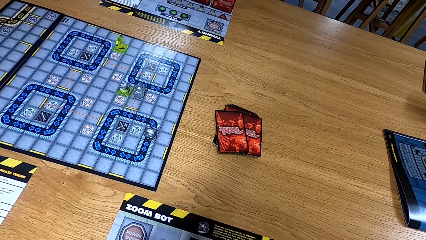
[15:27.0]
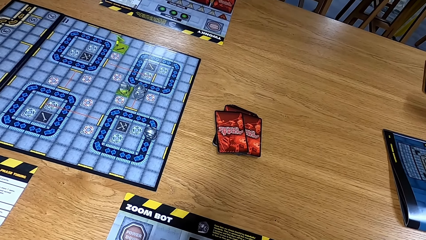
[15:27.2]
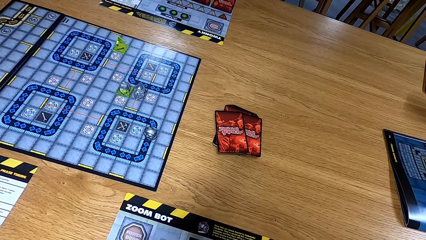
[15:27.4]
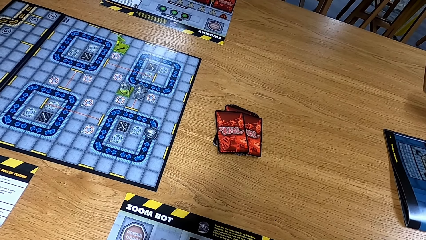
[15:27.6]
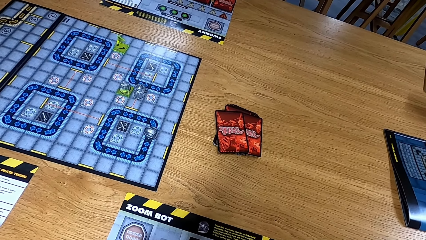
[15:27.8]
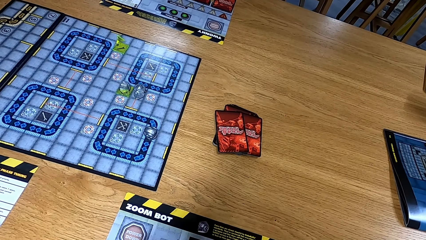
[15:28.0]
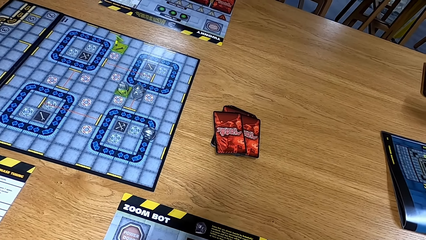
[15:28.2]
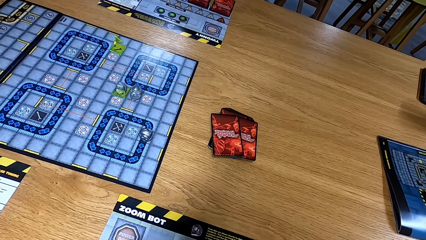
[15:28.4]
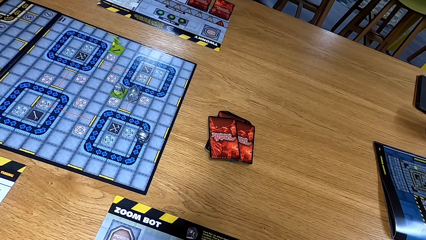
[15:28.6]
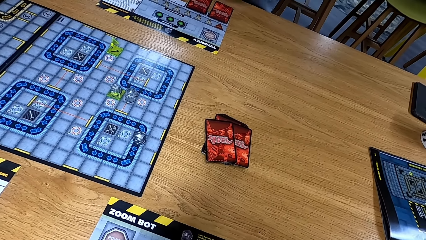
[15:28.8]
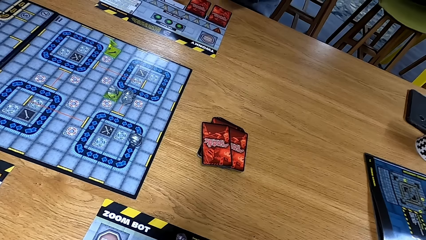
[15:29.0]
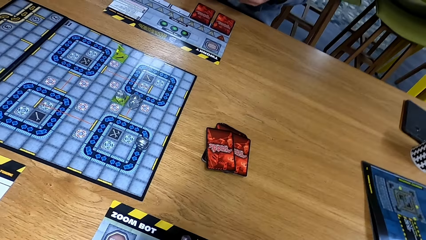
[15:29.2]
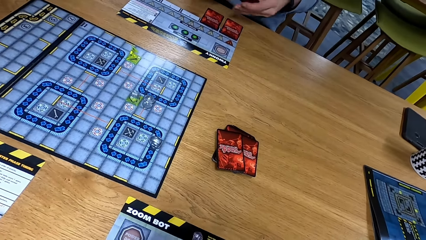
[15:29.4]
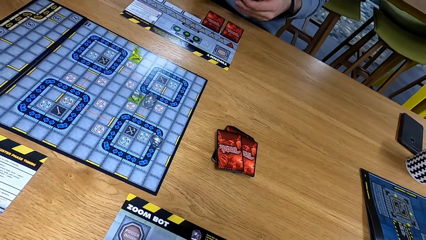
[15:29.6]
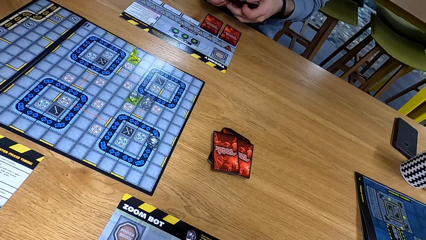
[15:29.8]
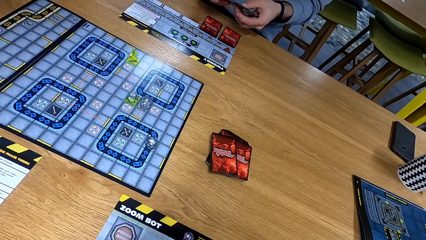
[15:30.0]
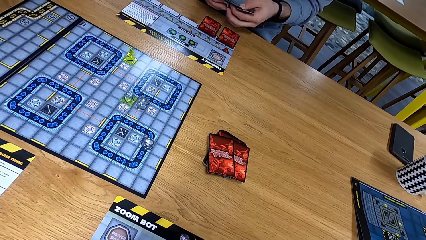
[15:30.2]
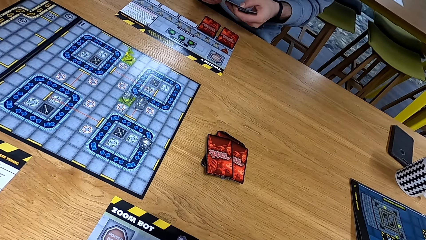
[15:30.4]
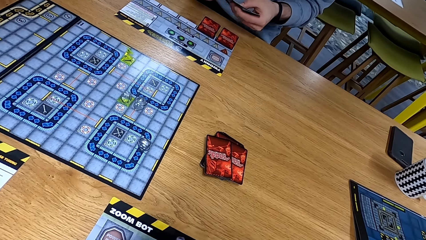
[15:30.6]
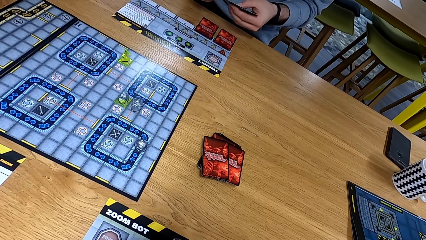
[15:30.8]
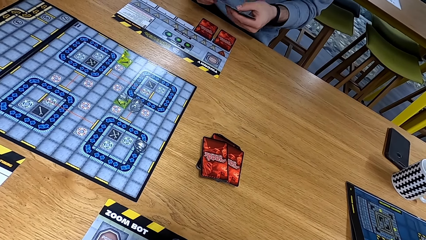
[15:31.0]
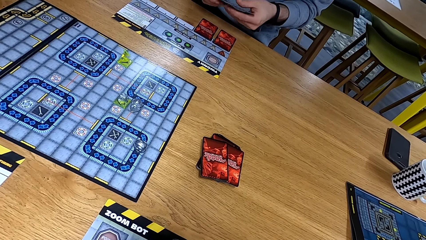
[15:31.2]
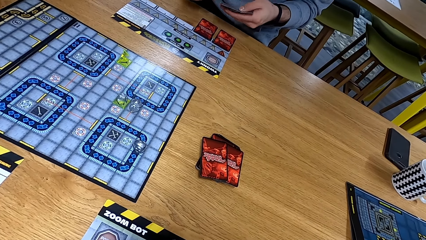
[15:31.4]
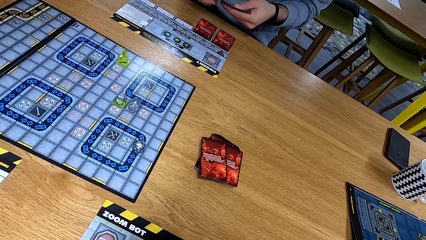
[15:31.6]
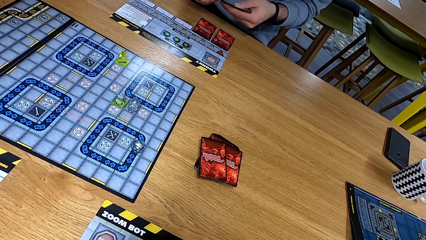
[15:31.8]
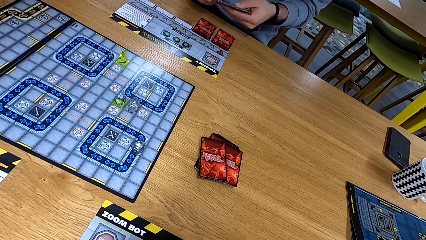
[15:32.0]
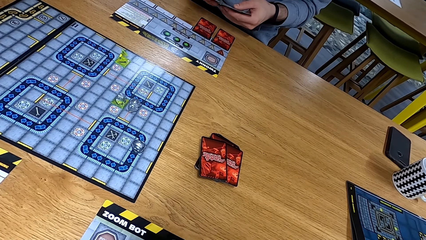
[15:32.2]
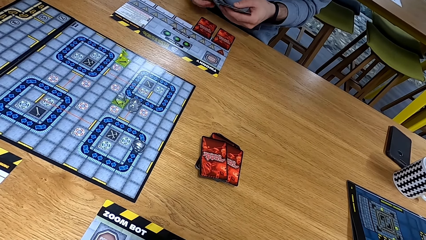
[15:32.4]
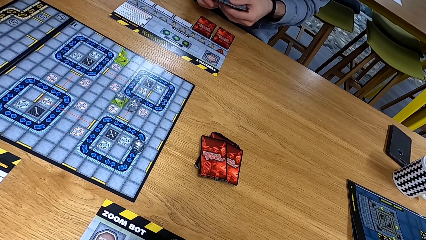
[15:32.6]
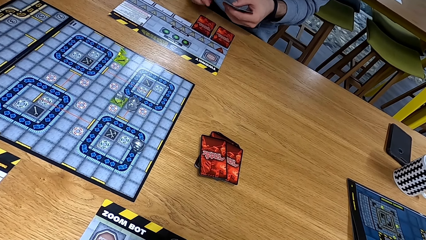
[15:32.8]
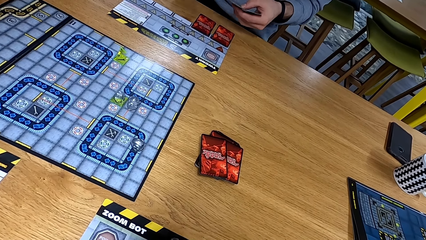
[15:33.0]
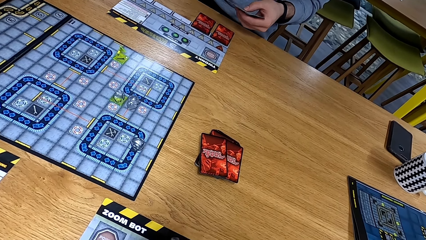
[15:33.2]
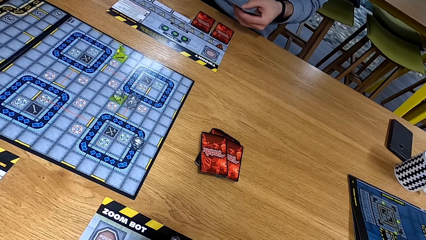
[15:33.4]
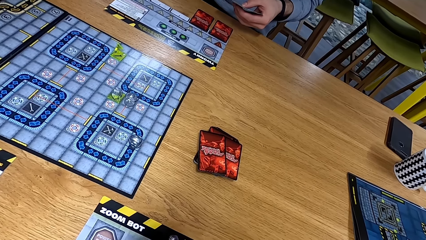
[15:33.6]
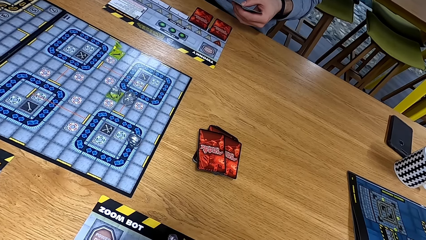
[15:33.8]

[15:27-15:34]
The camera wearer looks at the table. A person arranges the cards on the table.

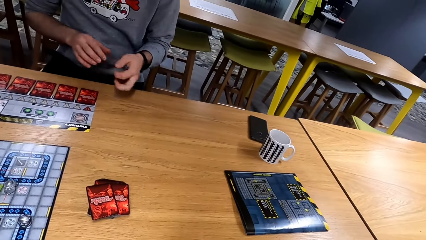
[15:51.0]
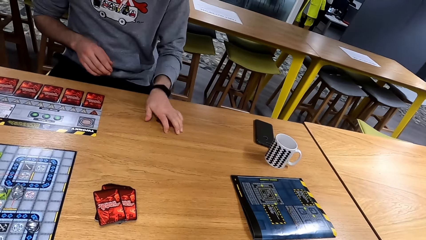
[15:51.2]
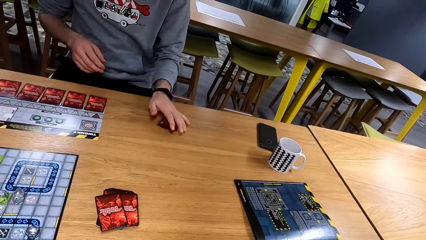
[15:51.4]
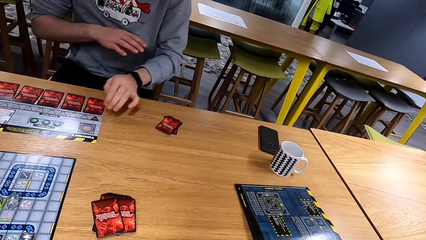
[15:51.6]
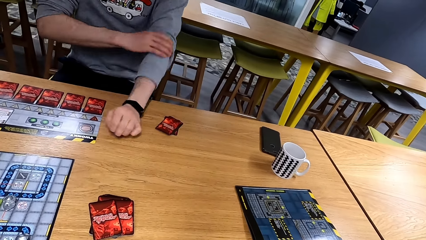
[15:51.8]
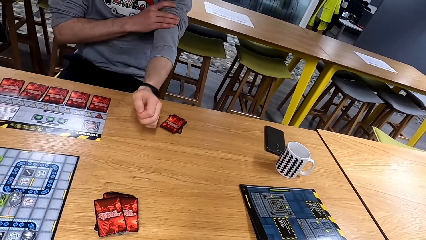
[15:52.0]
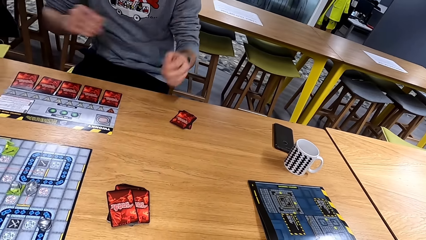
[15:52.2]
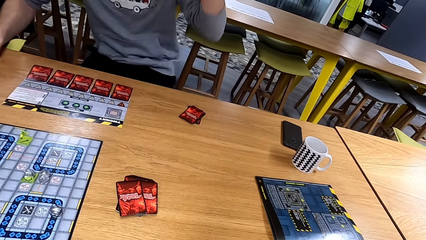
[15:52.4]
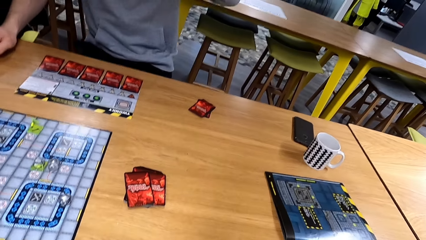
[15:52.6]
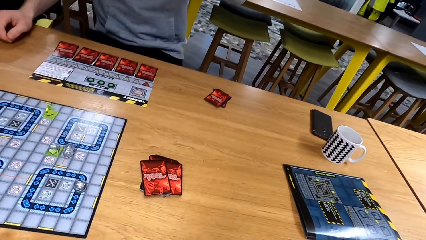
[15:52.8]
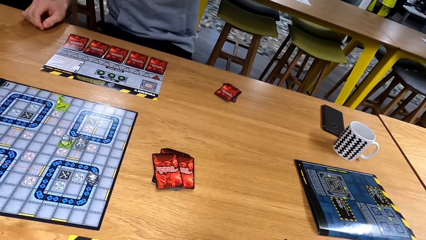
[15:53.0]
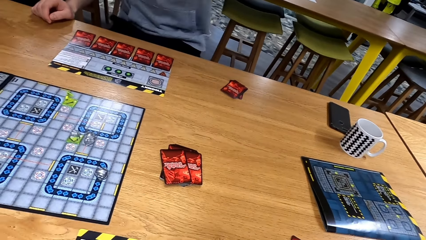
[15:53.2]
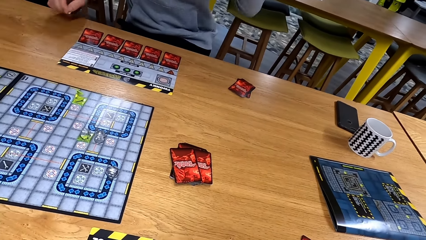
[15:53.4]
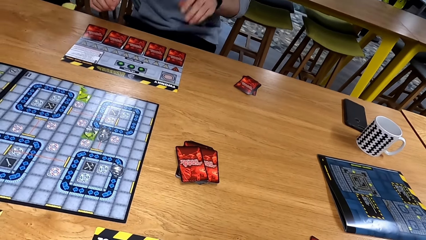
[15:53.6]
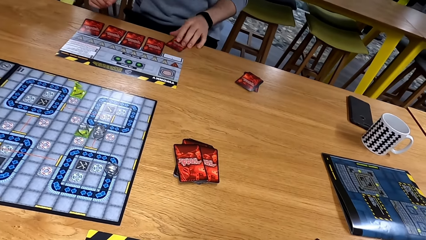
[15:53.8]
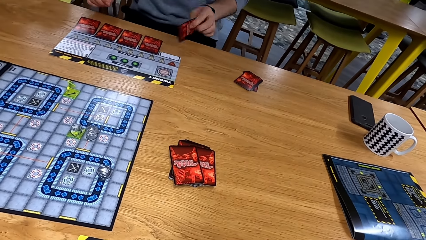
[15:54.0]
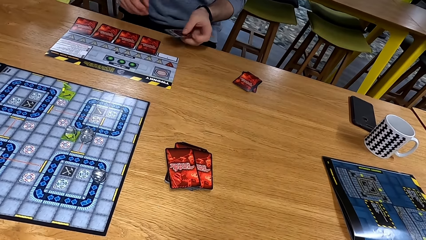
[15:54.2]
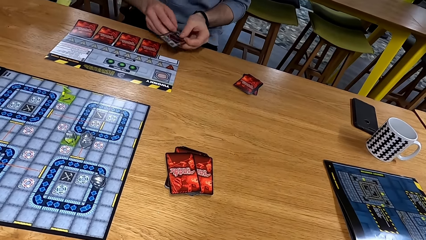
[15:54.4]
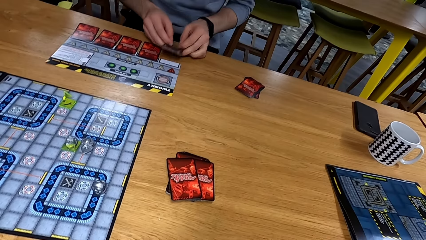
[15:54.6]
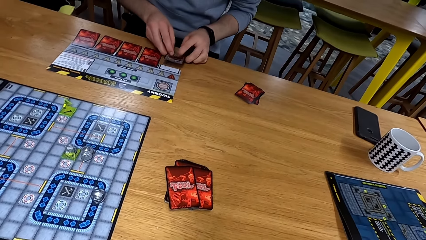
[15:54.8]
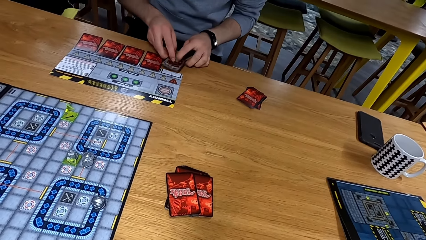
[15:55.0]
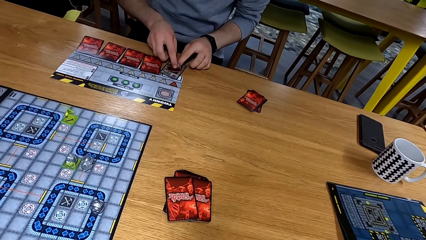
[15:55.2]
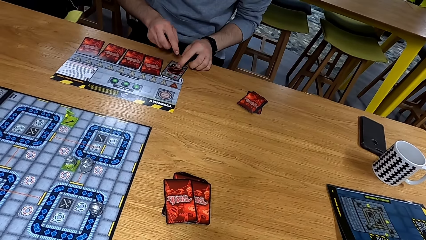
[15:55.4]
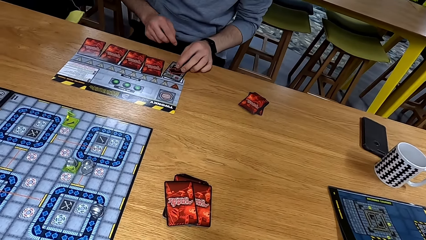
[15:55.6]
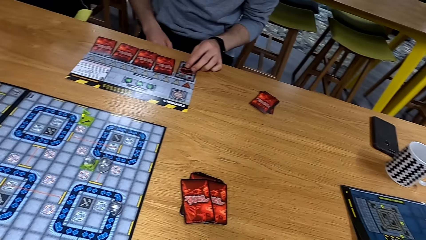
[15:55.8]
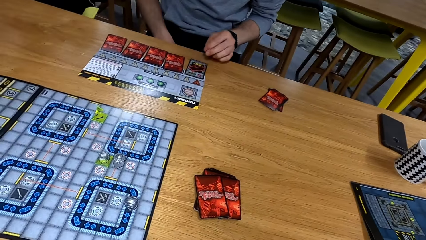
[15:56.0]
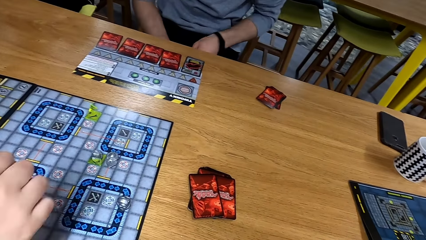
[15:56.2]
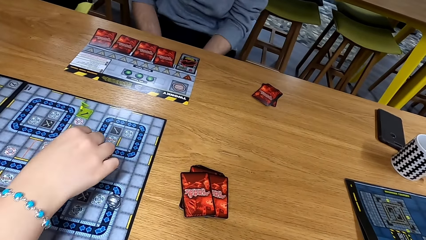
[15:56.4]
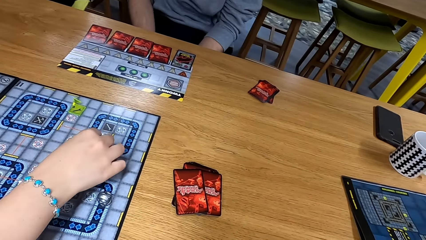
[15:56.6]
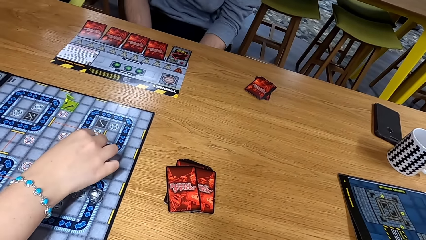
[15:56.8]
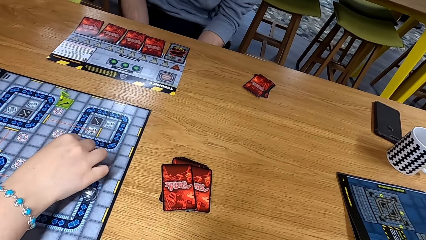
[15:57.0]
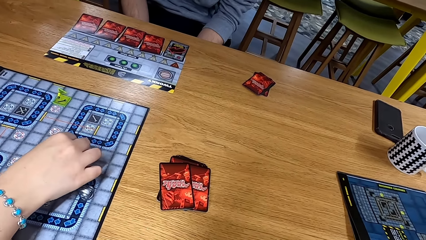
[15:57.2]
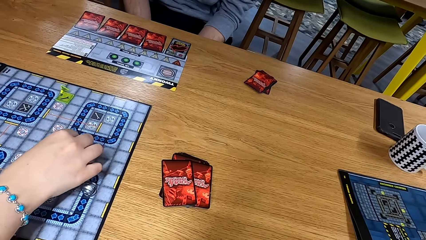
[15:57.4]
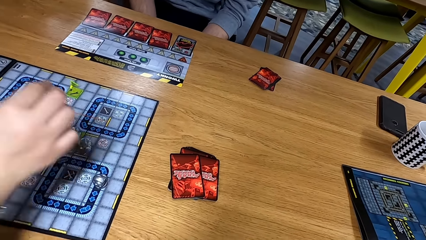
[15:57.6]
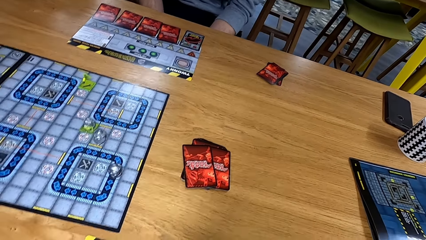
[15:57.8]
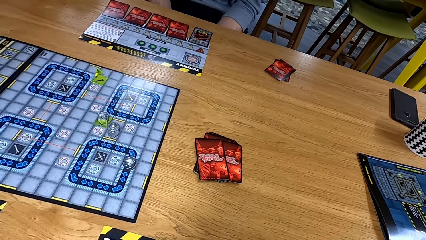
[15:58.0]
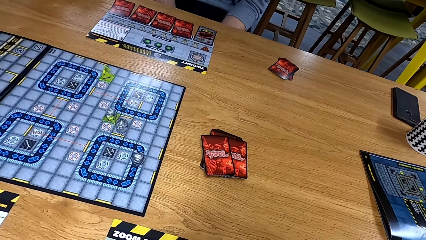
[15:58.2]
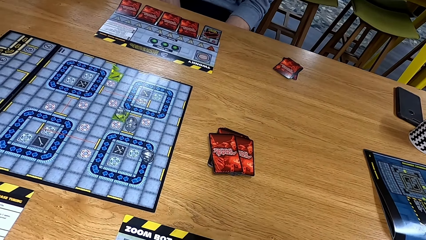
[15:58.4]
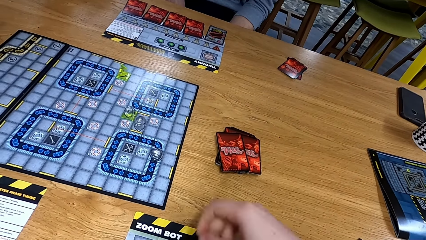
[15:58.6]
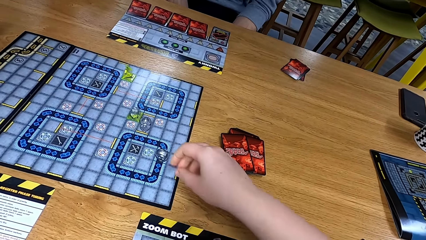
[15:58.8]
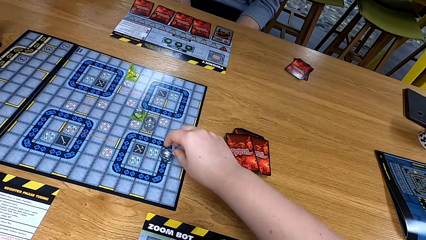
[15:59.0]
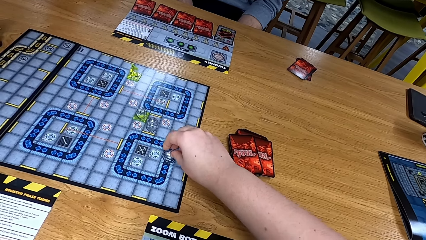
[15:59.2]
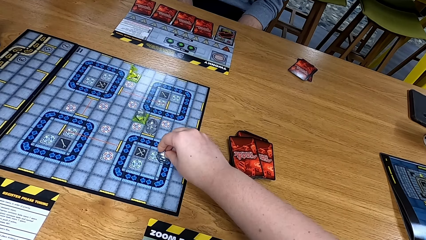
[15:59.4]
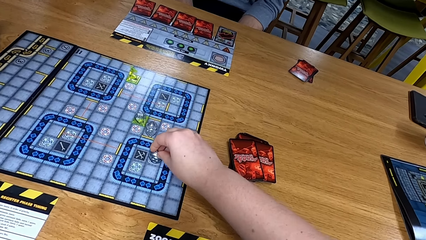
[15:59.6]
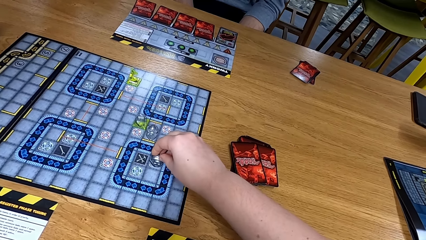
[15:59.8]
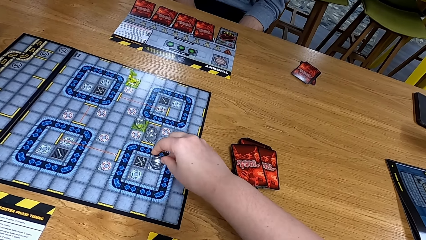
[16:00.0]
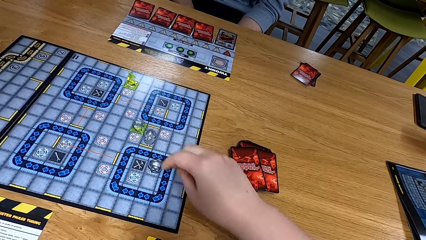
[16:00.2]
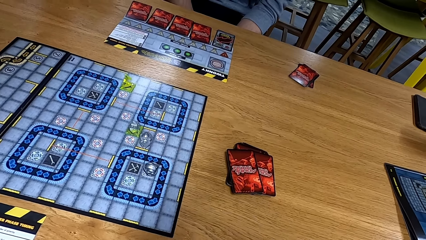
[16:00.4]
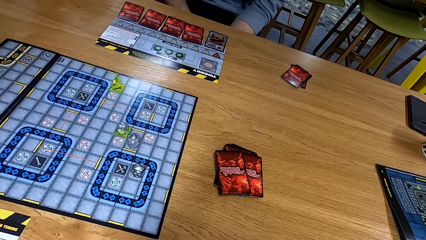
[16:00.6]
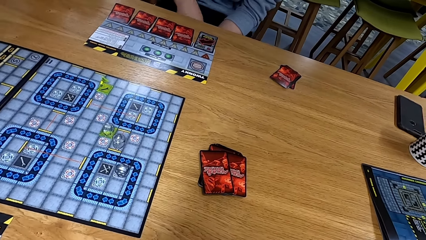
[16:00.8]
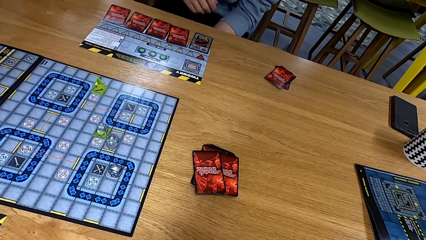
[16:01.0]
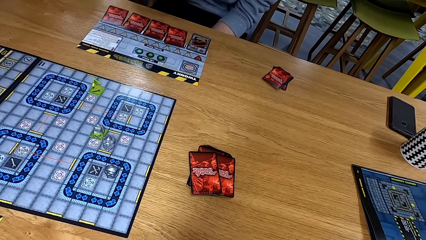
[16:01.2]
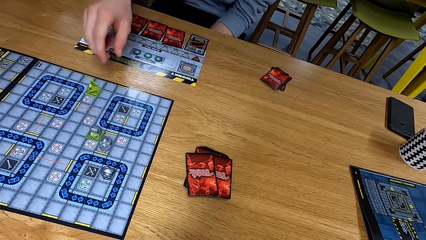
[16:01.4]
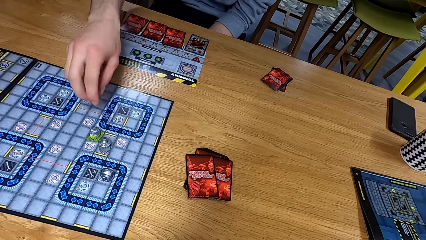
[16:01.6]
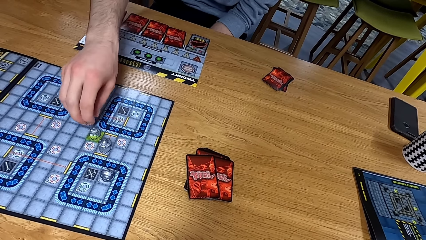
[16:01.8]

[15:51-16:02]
The camera wearer looks around. A man puts a card down. The man picks up the card. The man puts the card down. Another man moves a path tile on the game board. The camera wearer moves a path tile on the game board.
